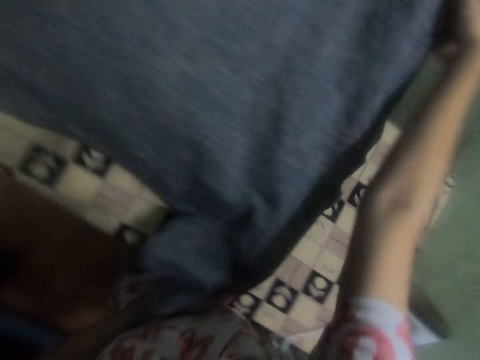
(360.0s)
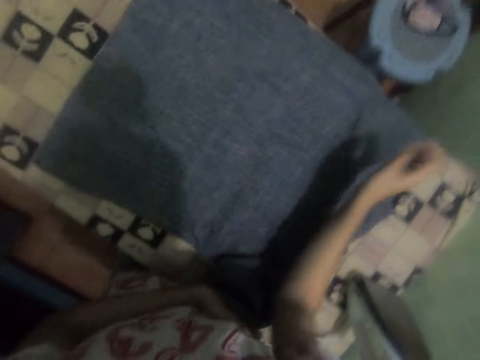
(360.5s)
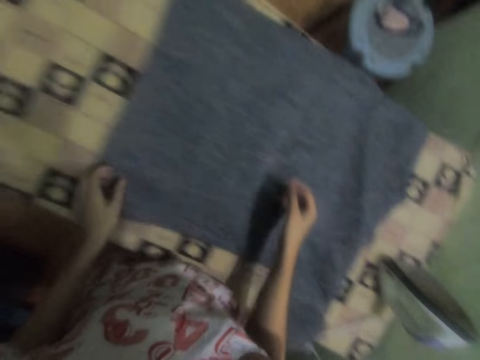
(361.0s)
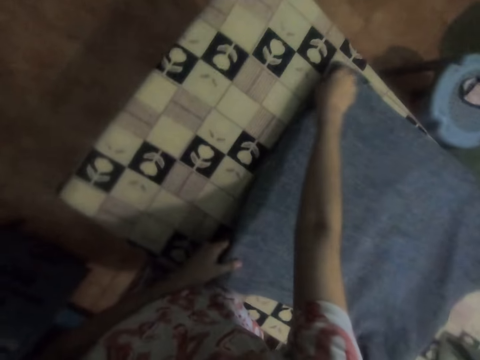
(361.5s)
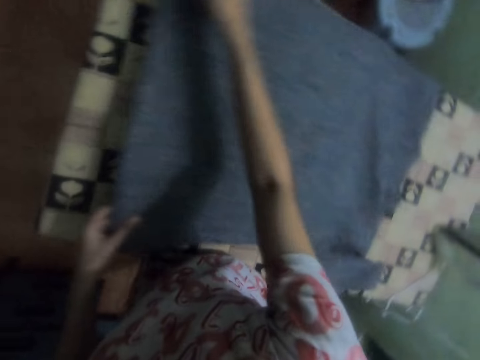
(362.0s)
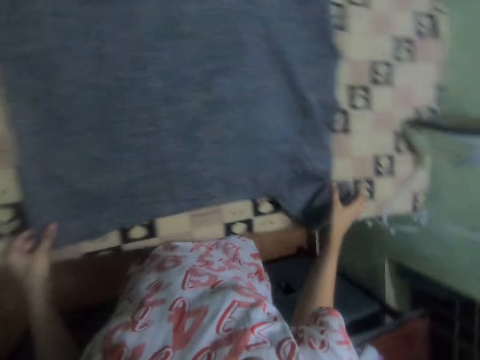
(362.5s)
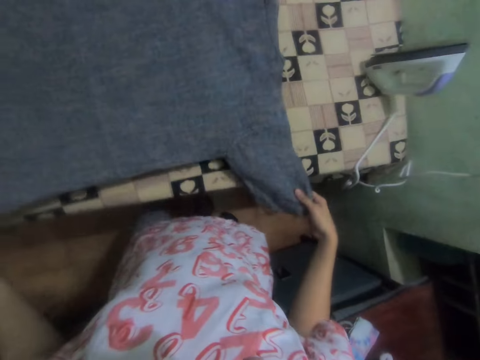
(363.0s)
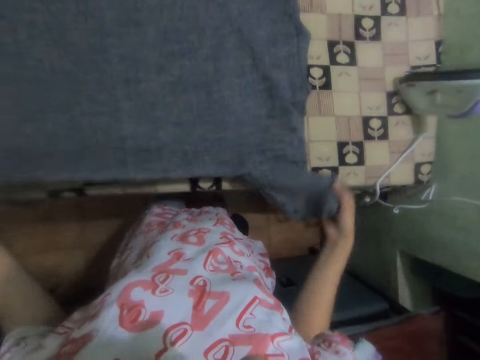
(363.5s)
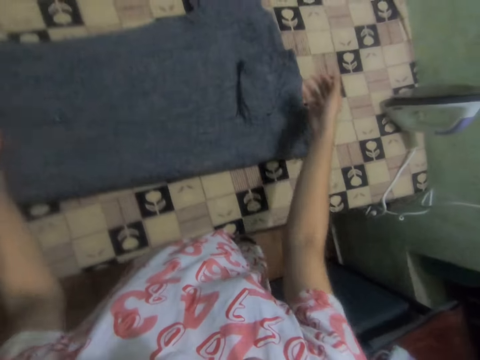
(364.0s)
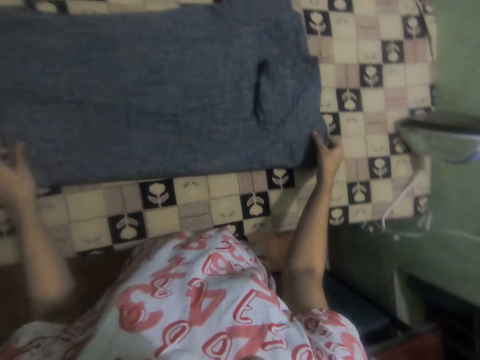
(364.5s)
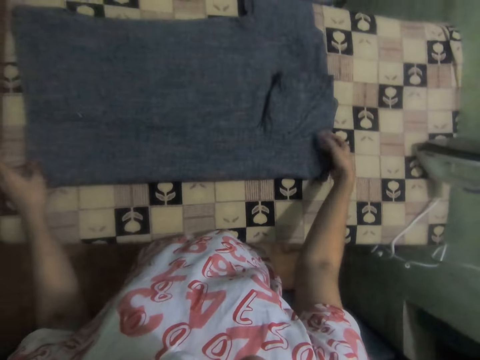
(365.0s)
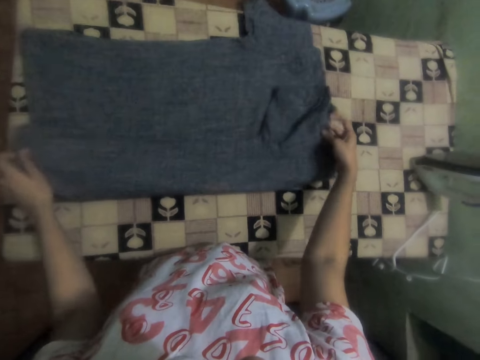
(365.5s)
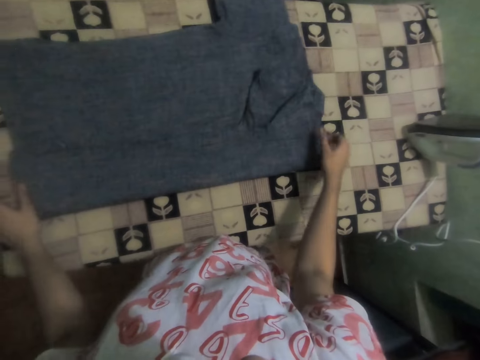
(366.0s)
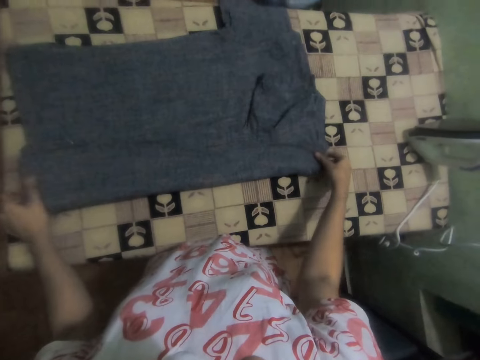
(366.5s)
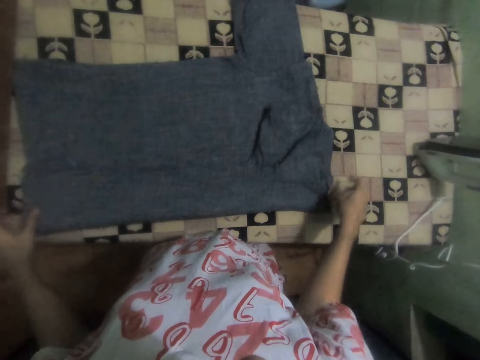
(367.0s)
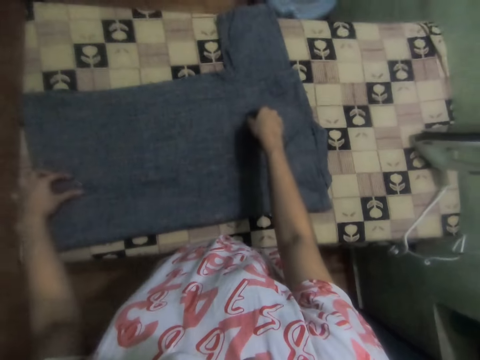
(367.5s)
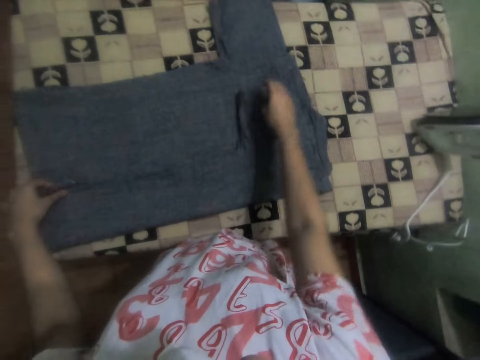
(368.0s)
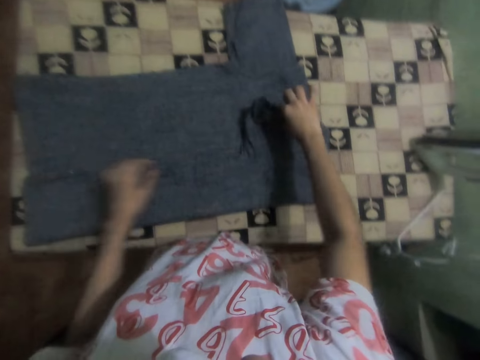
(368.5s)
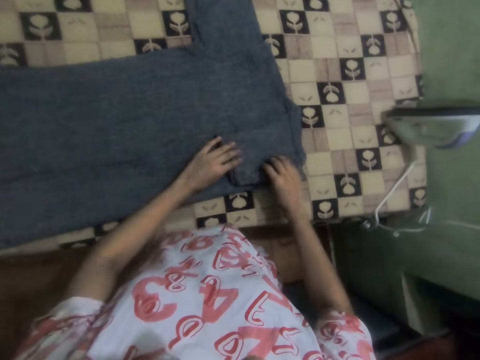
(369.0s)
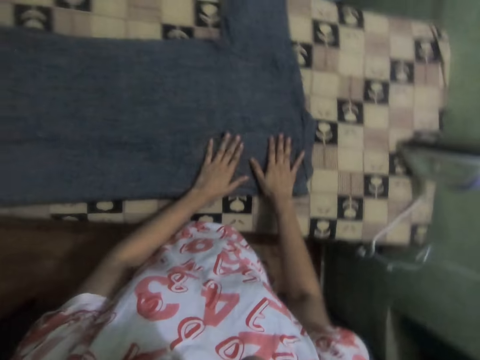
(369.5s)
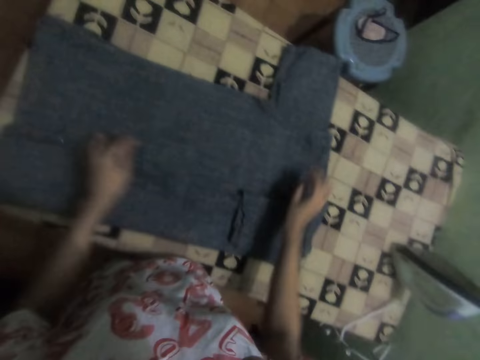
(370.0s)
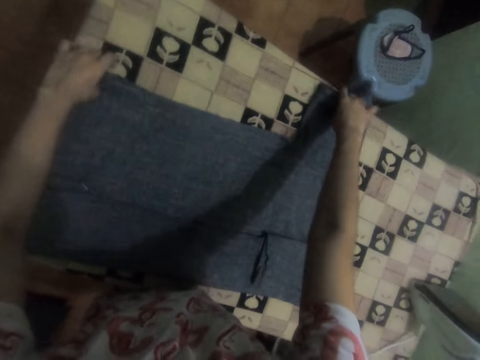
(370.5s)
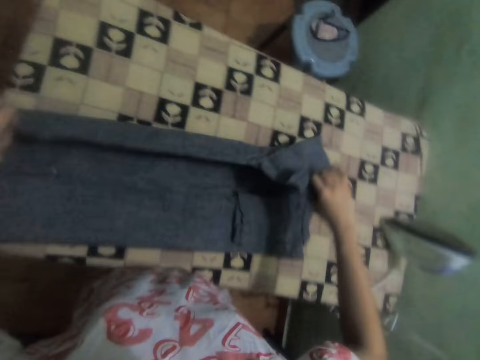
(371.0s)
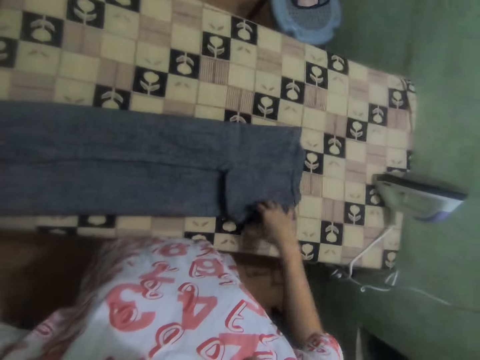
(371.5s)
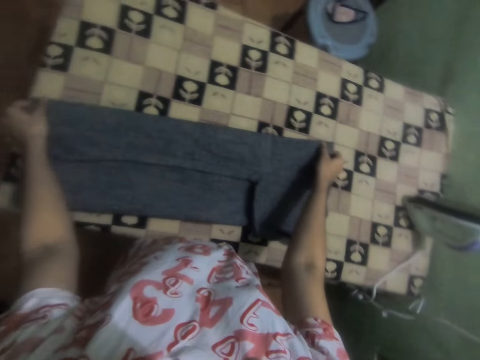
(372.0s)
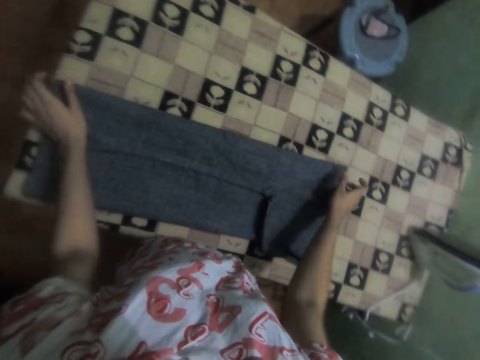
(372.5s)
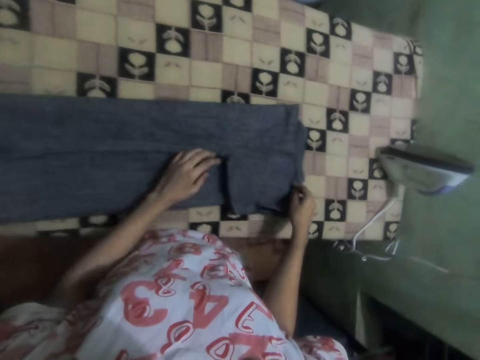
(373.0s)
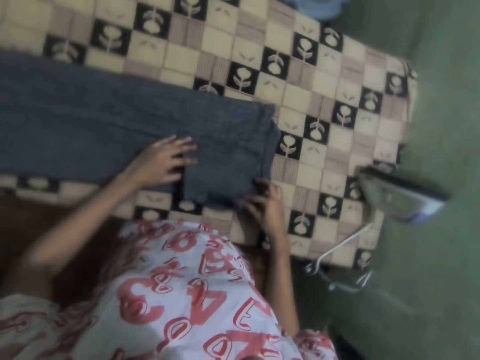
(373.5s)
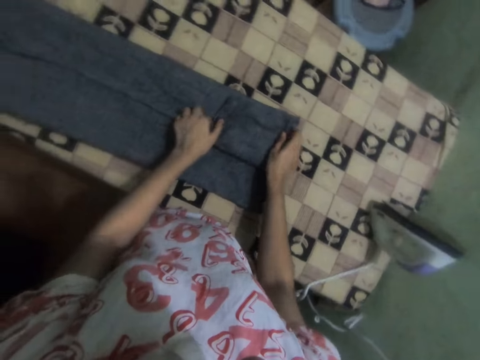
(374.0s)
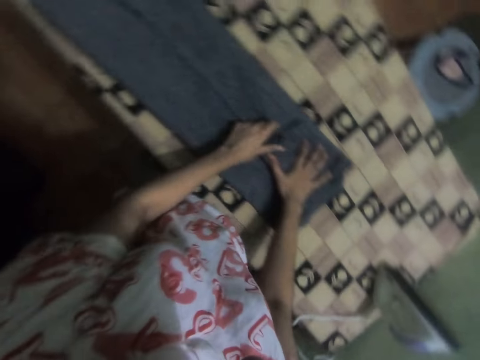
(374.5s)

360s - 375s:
The camera wearer puts a shirt on the table. They fold the cloth on the table.

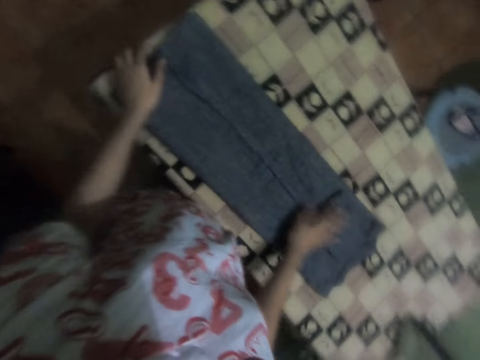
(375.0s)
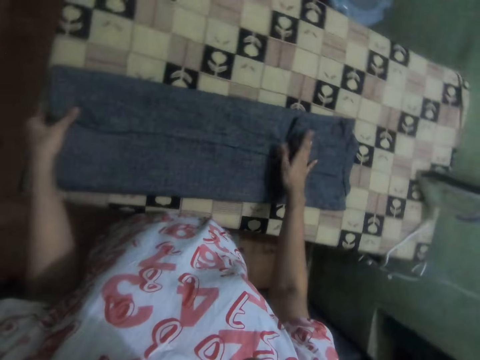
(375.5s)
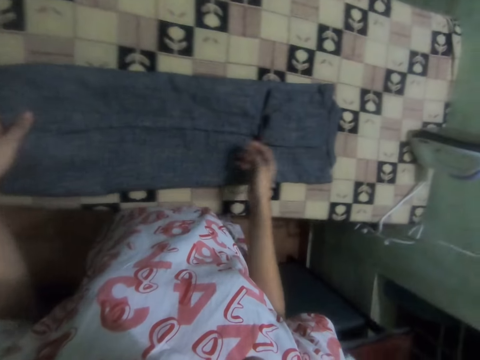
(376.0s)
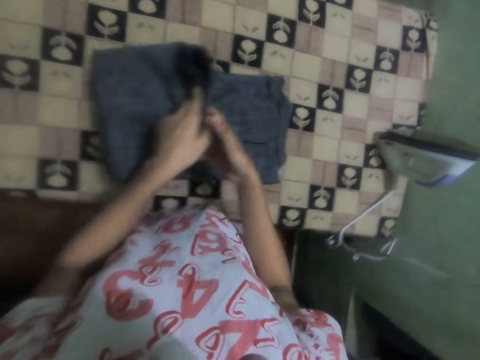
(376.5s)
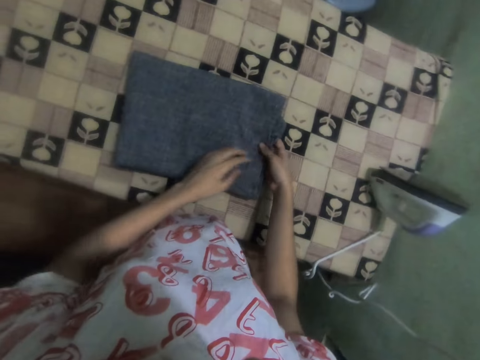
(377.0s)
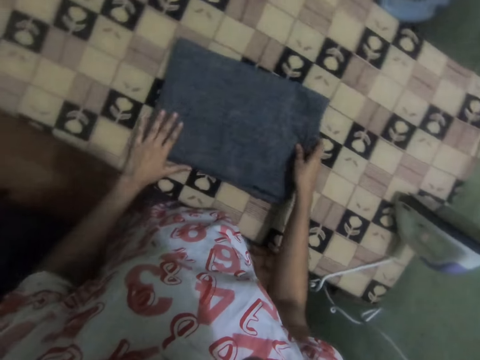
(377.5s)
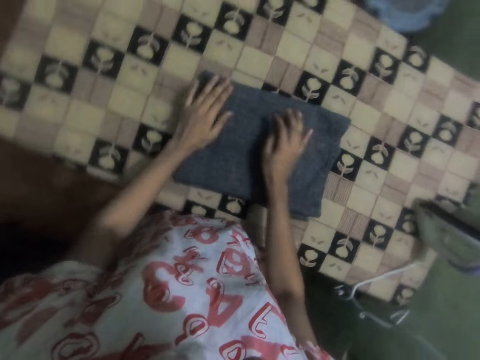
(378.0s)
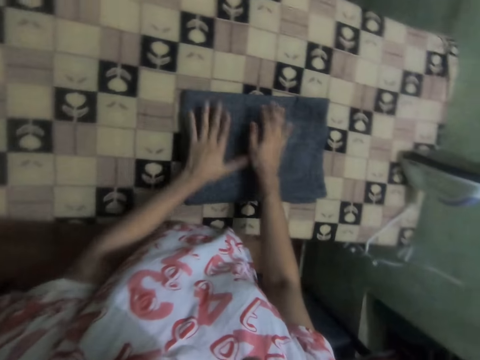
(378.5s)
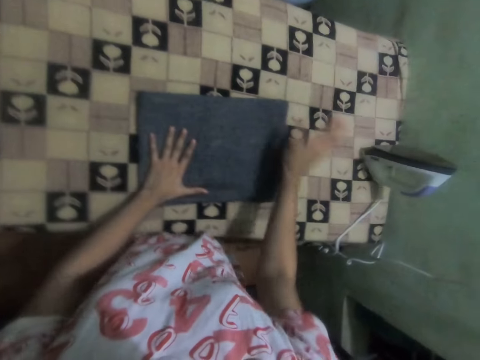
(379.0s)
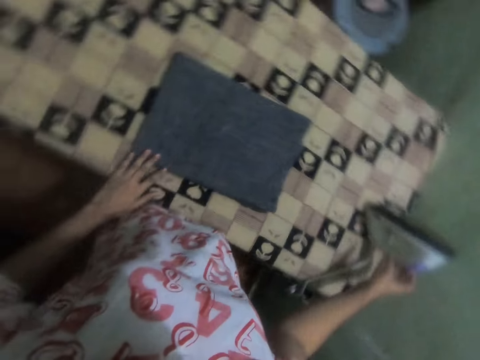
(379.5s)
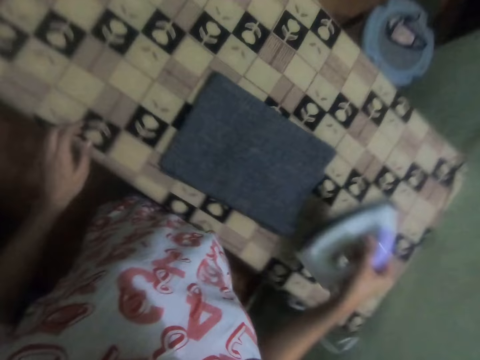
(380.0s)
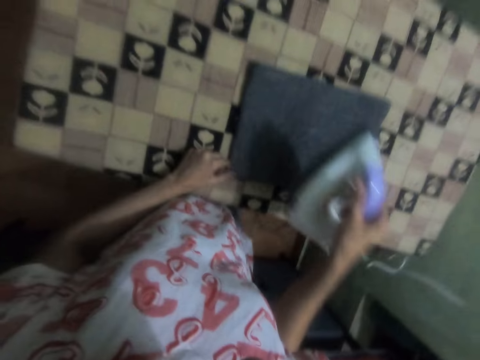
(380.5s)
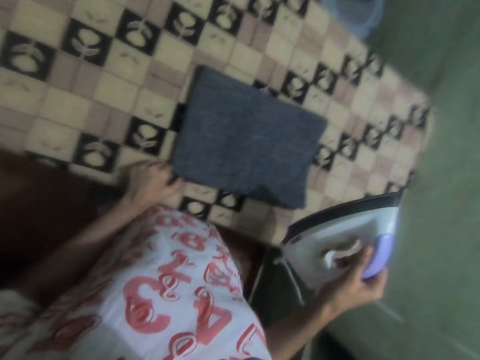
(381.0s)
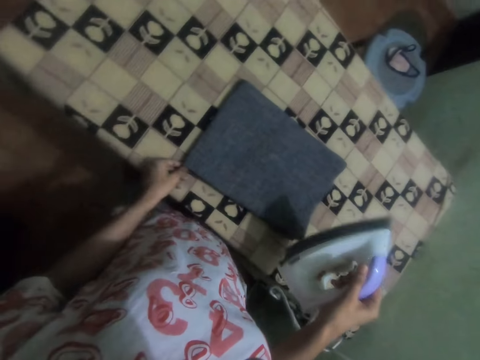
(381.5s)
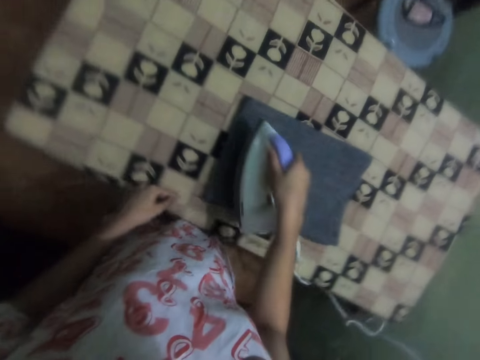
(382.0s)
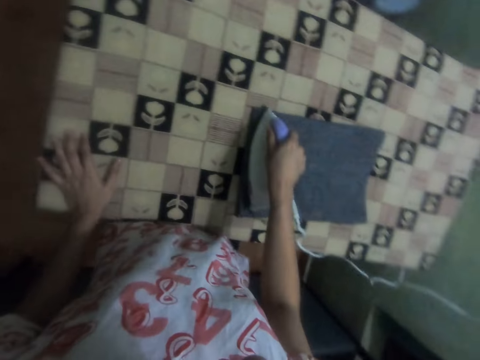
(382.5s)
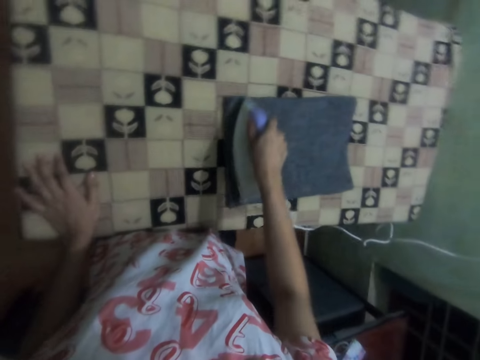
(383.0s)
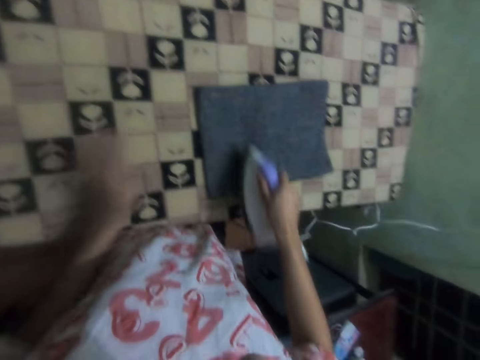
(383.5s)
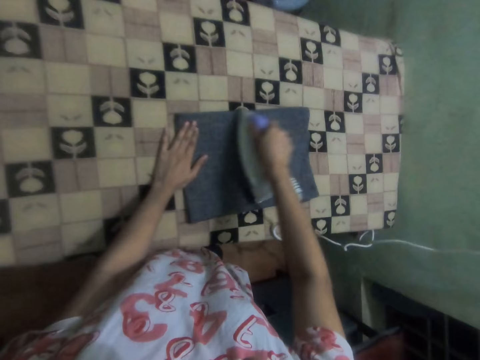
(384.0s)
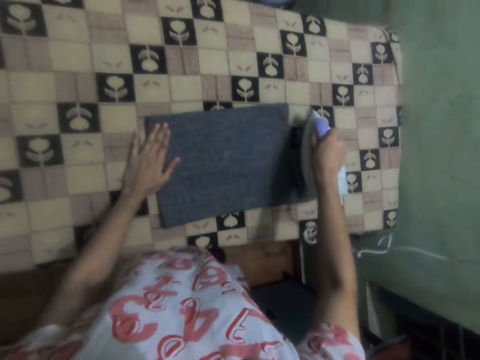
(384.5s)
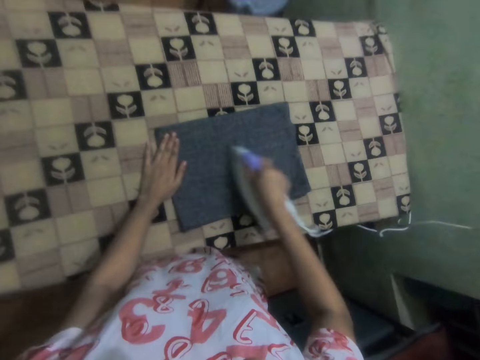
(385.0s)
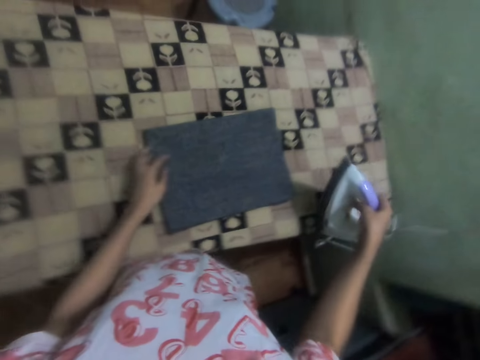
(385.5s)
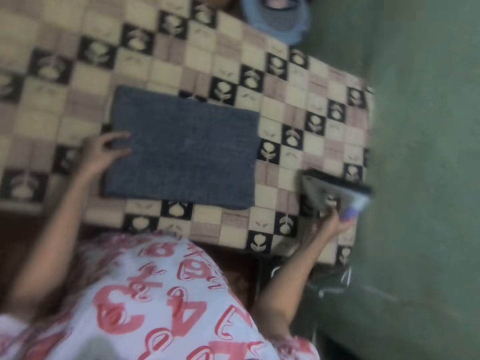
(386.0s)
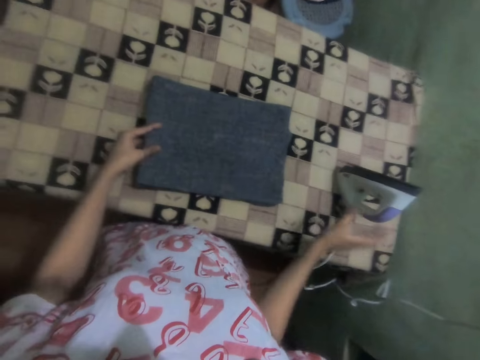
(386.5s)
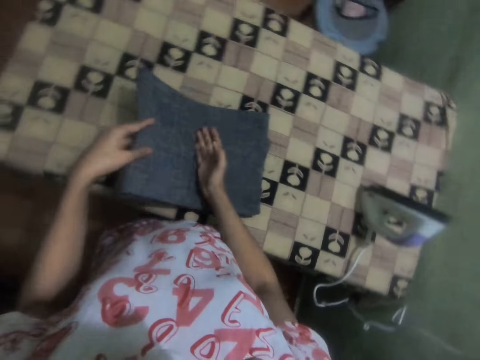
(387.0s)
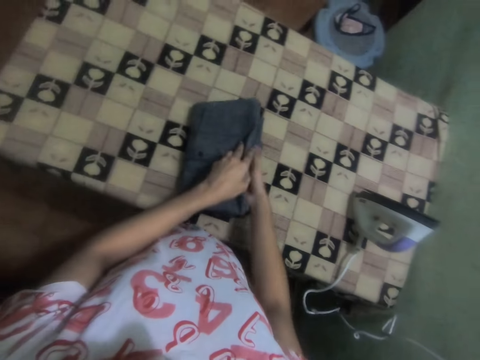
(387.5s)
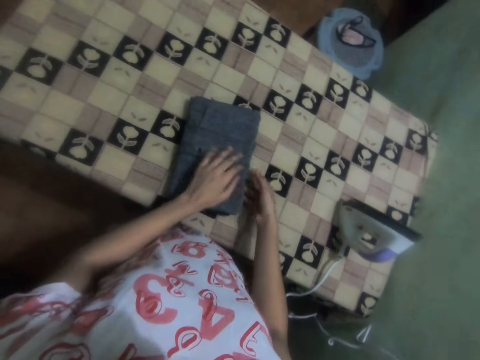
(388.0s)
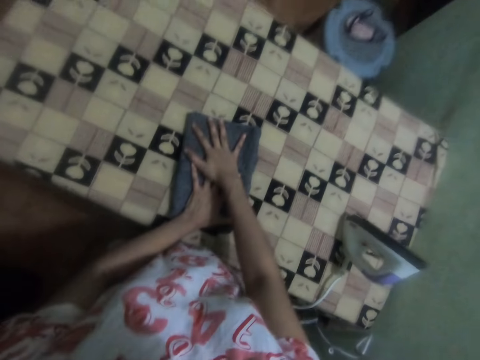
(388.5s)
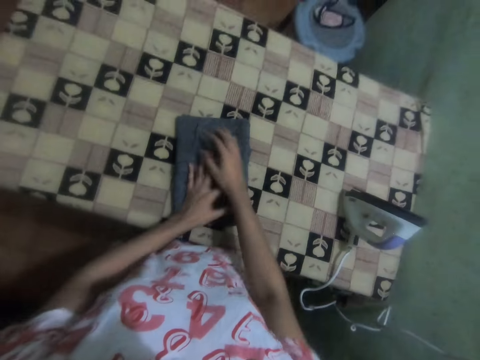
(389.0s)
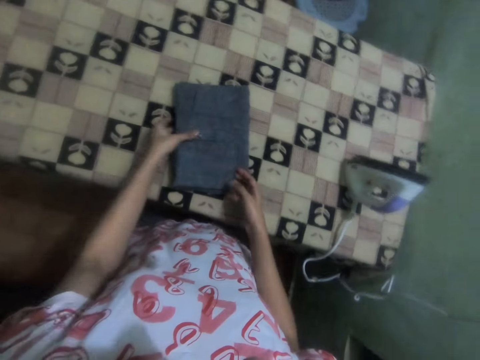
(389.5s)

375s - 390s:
The camera wearer takes the iron on the table. They iron the cloth on the table. They put the iron on the table. They fold the cloth on the table.
